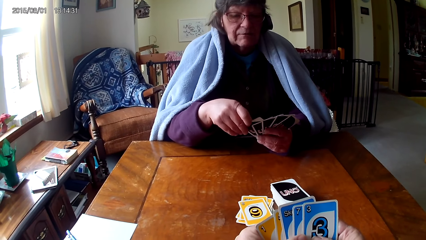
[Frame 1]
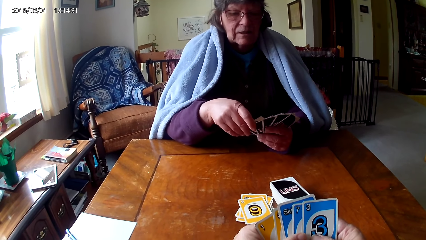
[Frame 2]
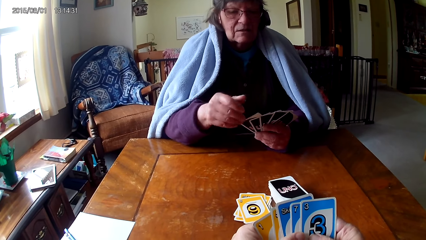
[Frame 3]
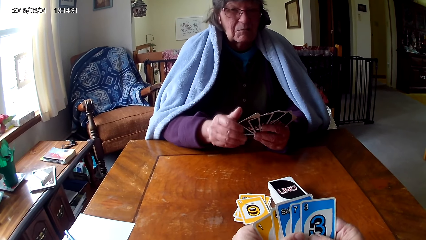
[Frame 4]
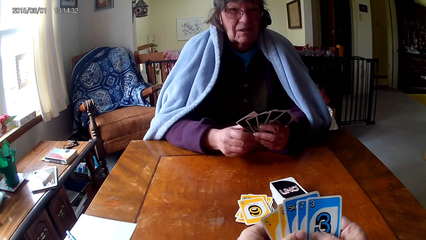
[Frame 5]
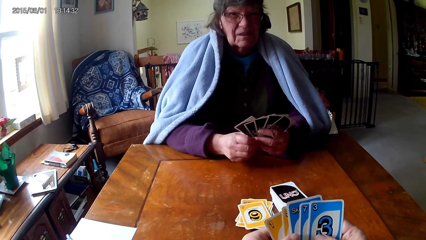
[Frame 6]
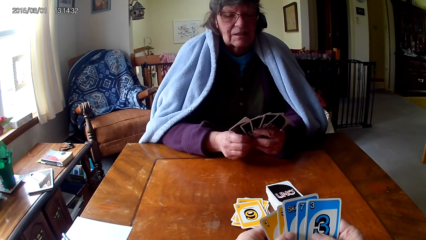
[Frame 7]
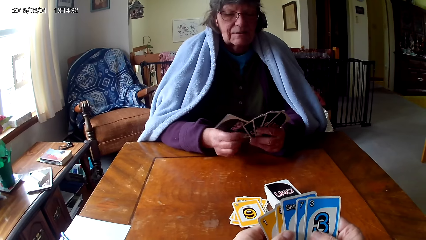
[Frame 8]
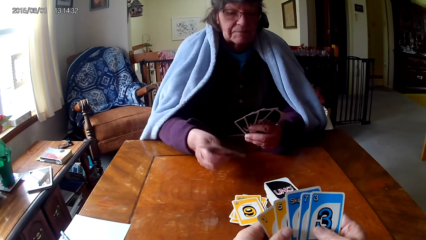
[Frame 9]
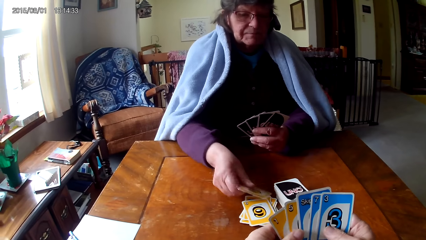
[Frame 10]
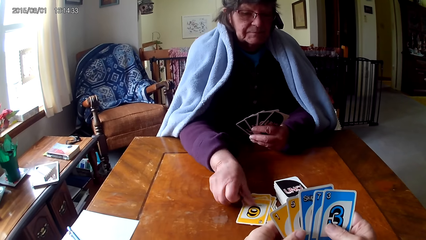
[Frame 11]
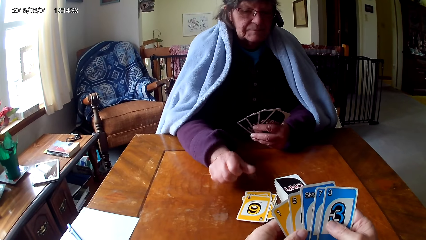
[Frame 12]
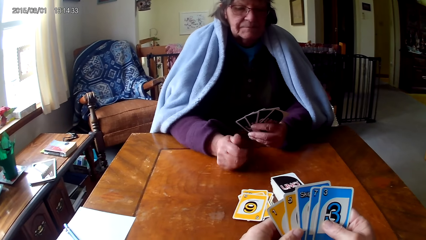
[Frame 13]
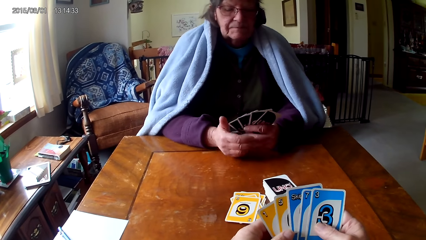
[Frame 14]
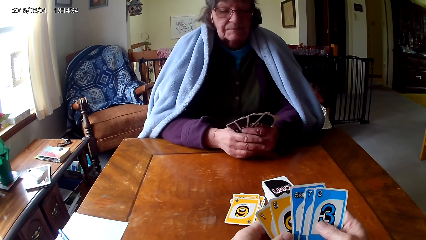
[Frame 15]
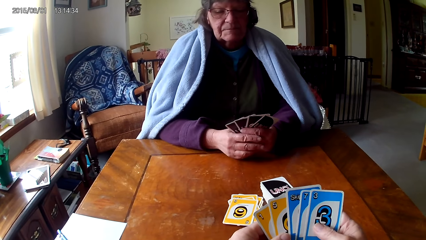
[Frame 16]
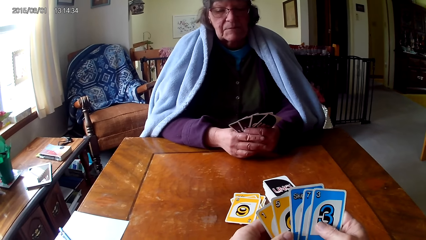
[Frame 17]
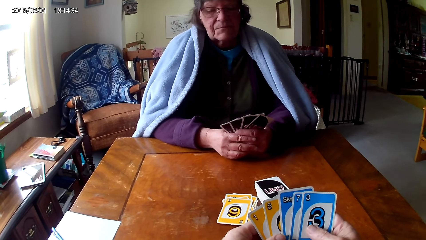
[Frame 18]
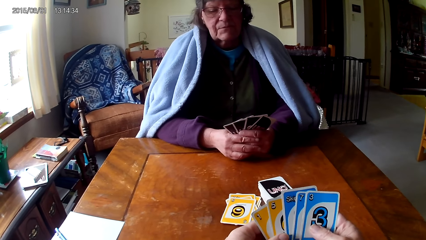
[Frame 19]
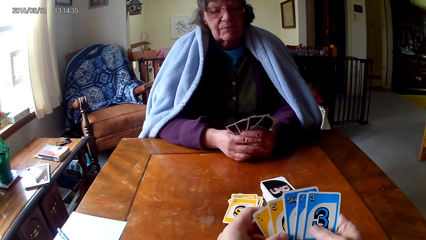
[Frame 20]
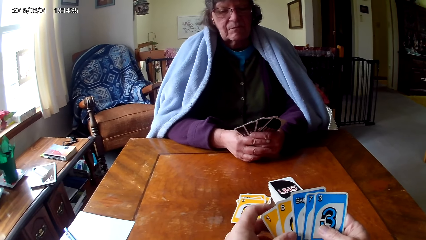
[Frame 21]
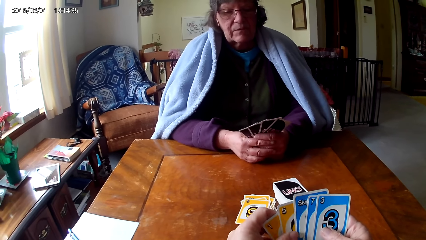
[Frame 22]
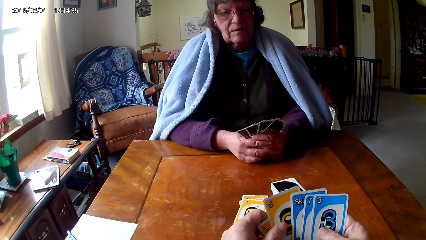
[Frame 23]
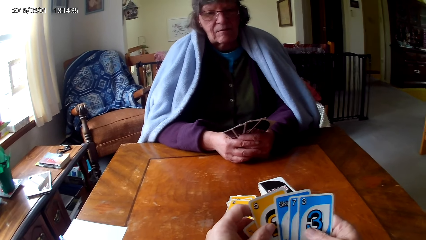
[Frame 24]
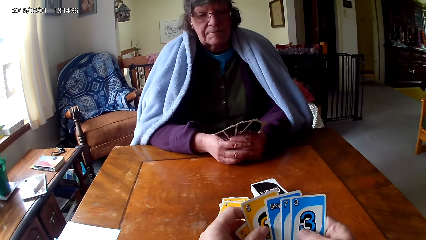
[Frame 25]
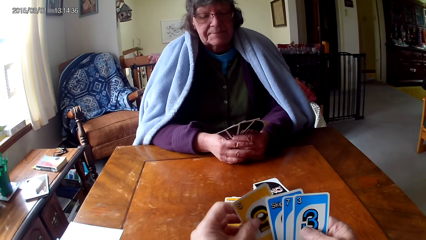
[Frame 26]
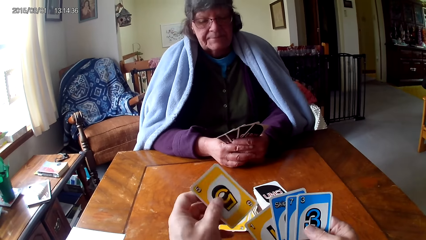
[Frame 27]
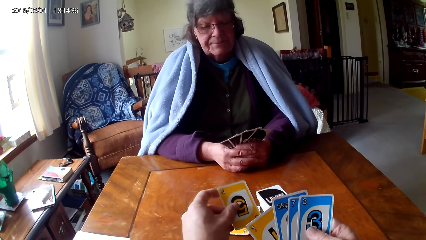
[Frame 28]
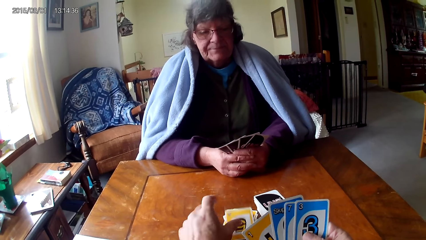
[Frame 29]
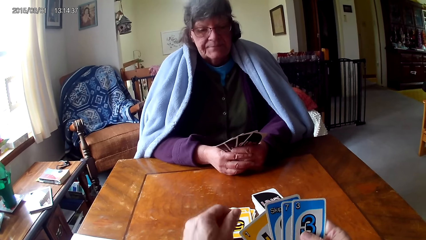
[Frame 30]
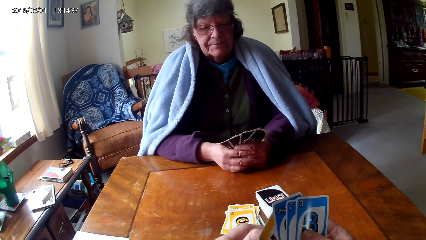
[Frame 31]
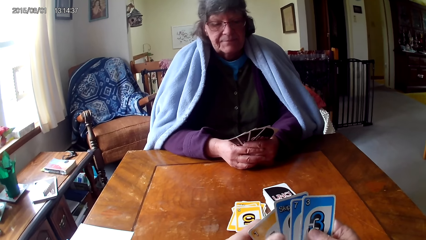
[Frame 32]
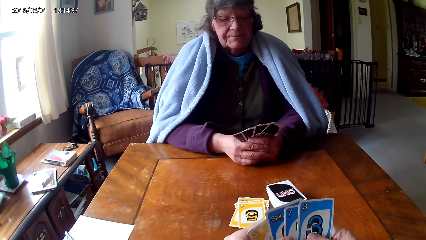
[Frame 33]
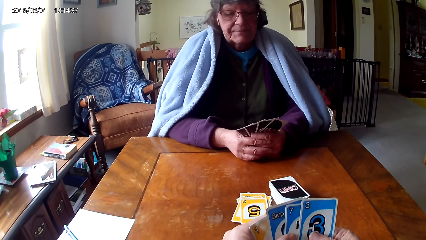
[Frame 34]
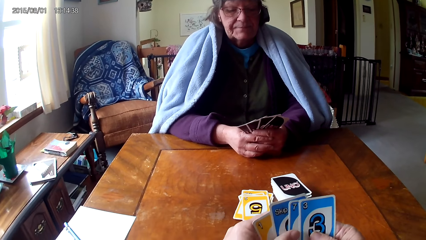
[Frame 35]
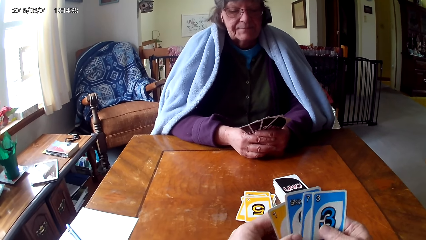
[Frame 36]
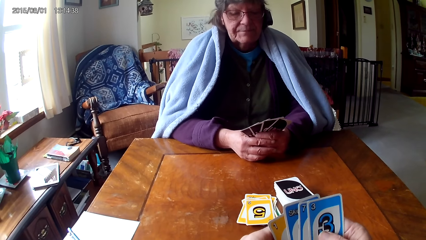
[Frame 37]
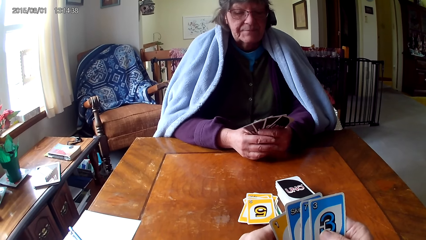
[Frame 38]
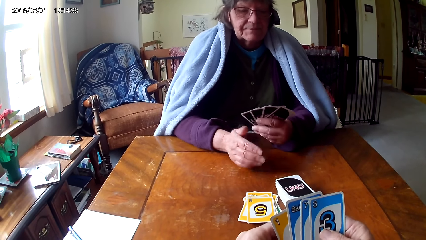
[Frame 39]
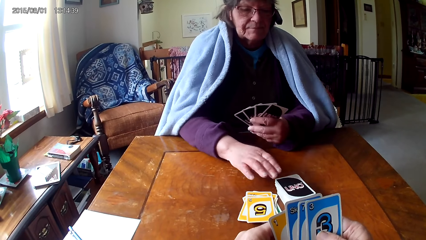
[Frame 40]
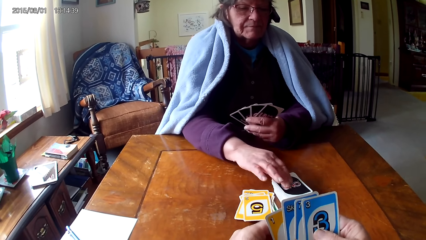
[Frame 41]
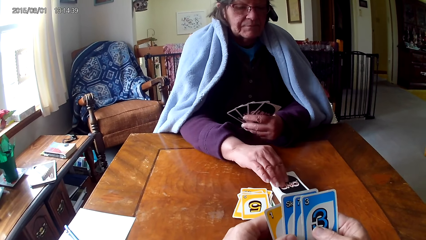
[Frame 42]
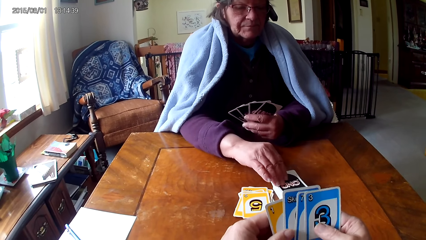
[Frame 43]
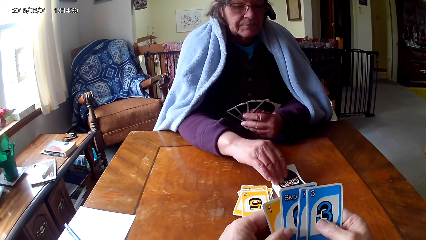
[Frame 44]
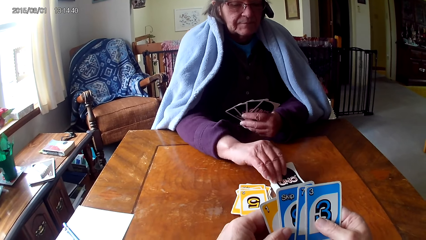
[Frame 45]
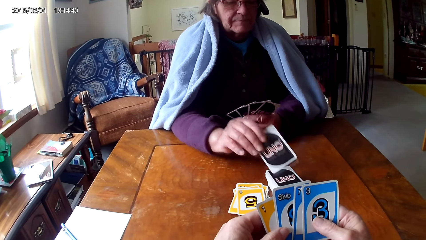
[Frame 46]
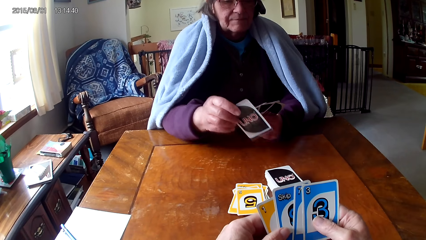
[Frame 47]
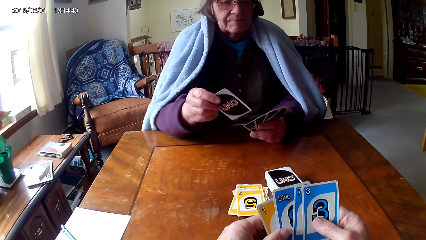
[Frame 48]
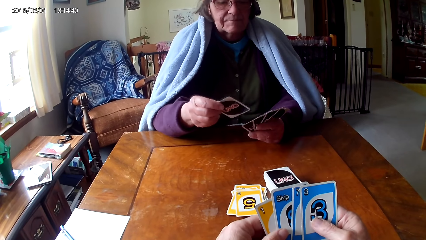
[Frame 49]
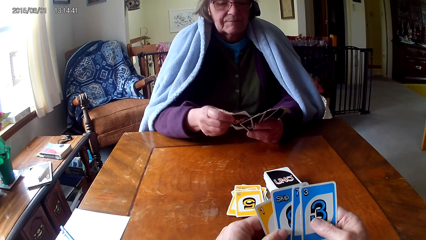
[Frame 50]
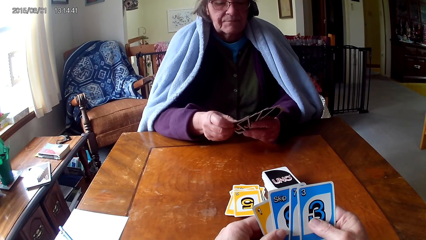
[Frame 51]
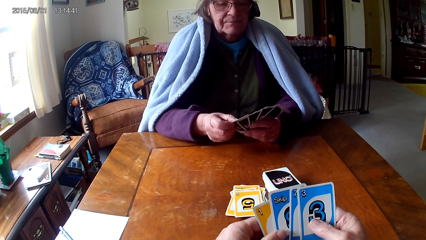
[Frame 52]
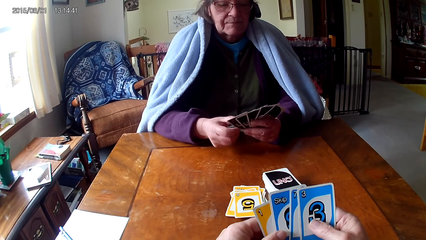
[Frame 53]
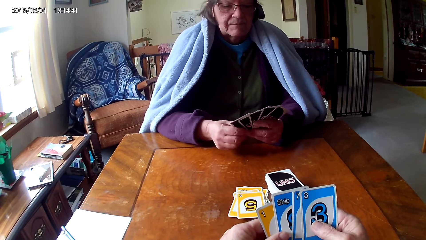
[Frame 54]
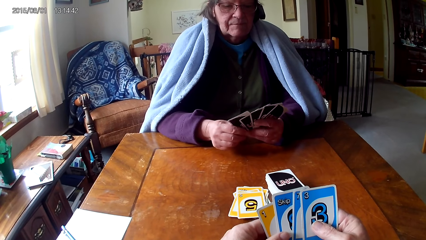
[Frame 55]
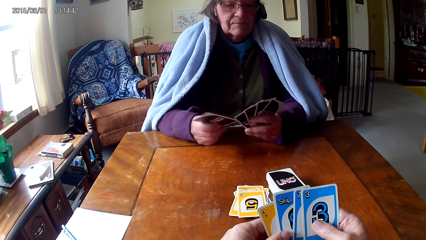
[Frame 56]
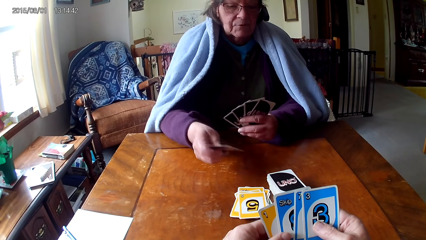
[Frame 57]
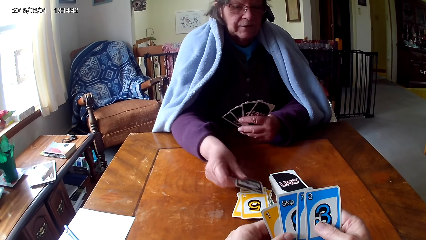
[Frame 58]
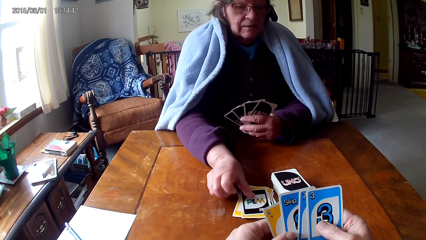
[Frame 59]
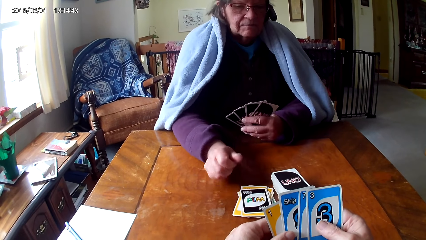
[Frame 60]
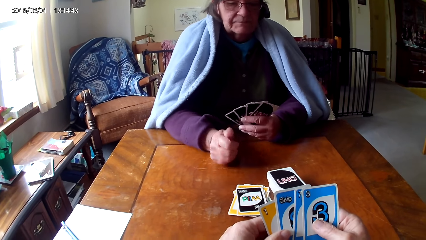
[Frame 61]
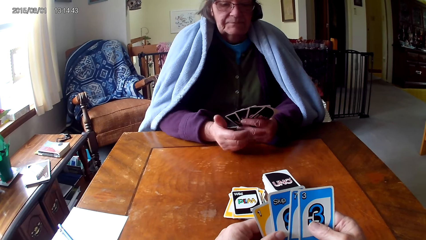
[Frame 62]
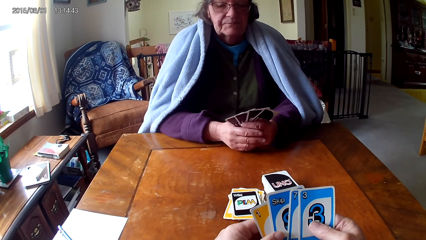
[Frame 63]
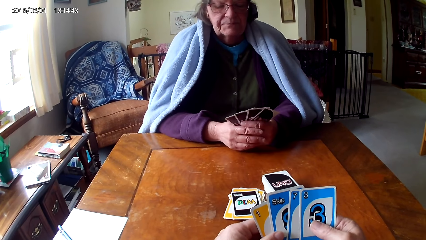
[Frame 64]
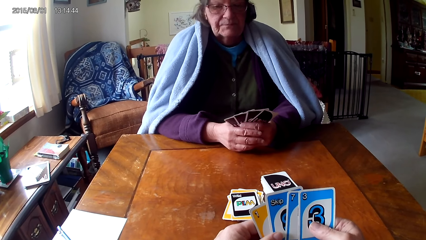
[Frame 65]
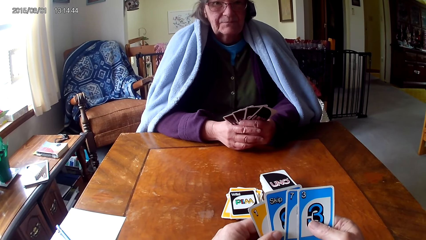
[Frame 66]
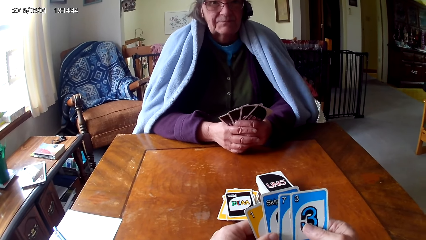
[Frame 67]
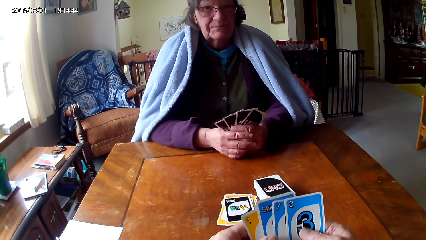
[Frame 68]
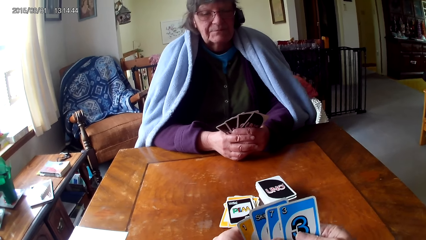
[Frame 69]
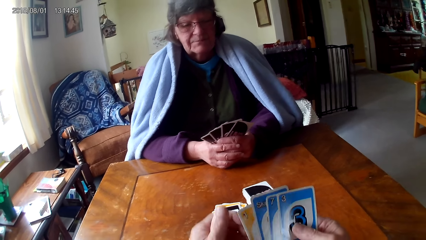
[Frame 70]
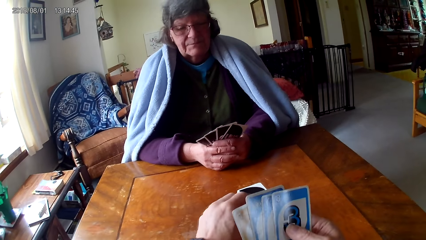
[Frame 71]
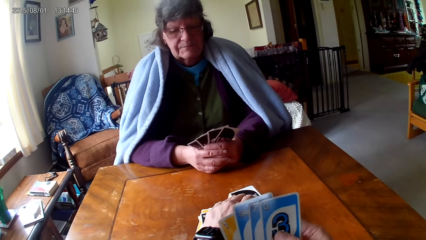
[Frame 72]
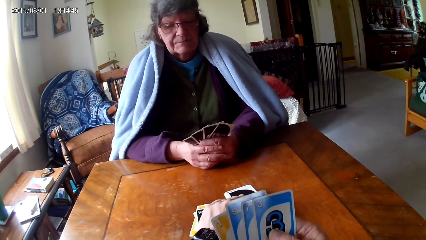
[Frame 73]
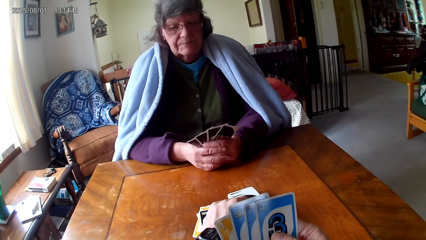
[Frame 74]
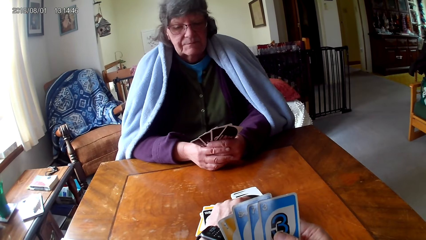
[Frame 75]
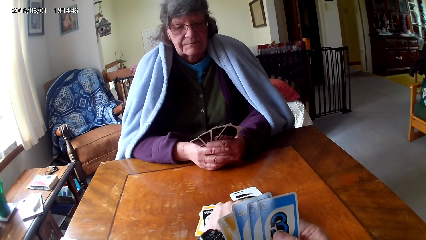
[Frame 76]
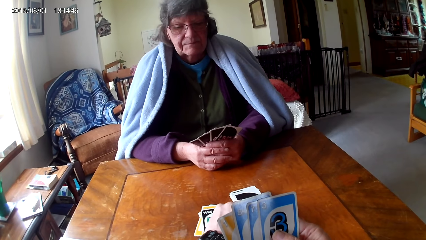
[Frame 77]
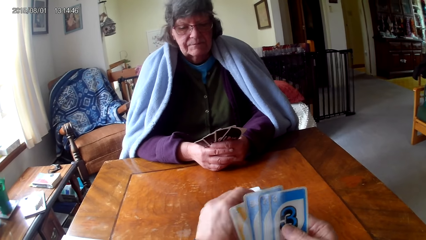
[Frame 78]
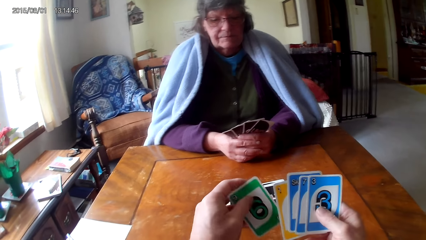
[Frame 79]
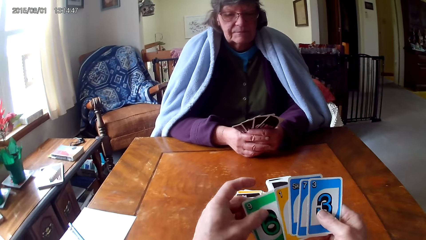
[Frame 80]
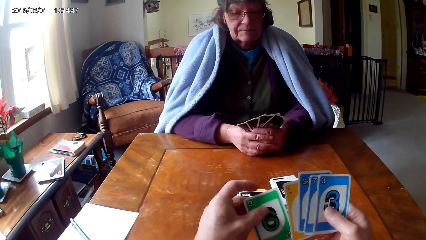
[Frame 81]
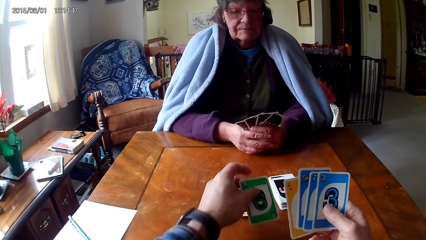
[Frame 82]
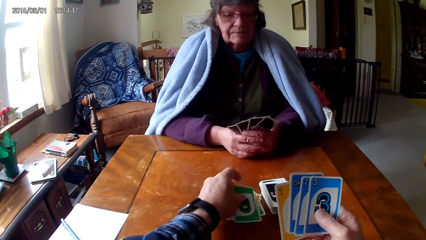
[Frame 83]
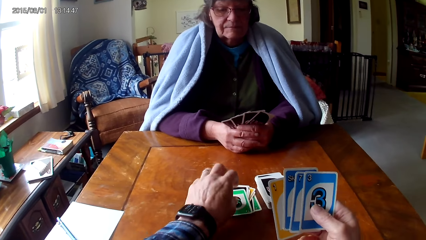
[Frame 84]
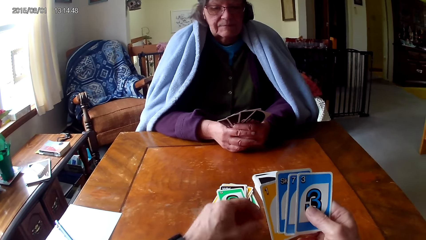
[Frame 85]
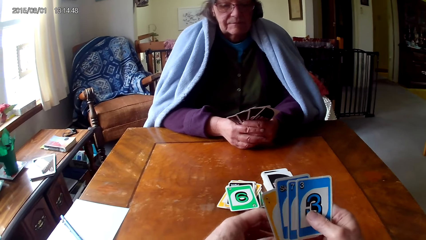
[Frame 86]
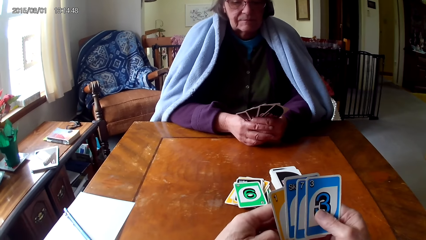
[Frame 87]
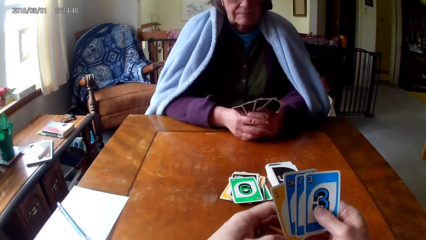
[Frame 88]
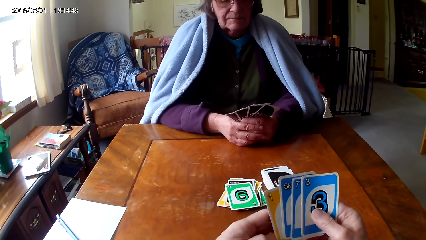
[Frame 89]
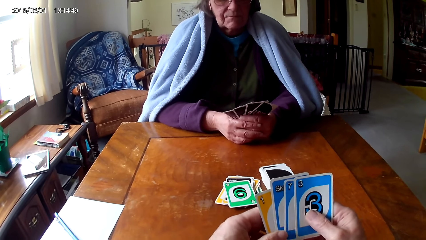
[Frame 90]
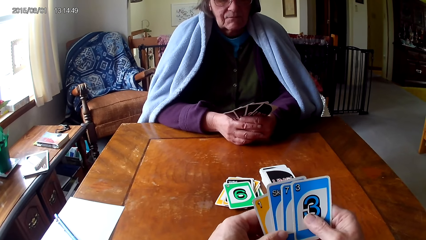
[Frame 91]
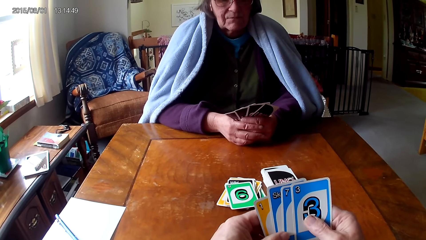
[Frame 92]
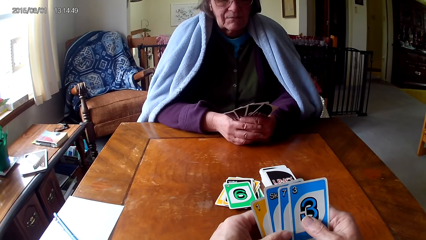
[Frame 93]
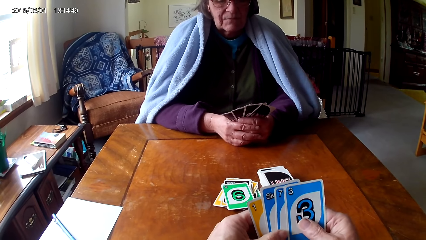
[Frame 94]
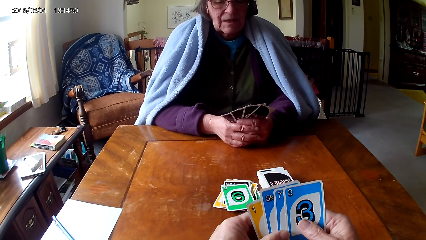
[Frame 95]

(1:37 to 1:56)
A man puts the card on a card, holds the cards with both hands, picks up a card, puts the card on a card on the table and holds the cards with both hands. The camera wearer picks up a card, puts the card on a card on the table and holds the cards with both hands. The man picks up a card, puts the card on a card, picks up a card, puts the card on a card on the table and holds the cards with both hands. The camera wearer picks up a card, holds the cards with both hands, puts the card on a card on the table and holds the cards with both hands.
